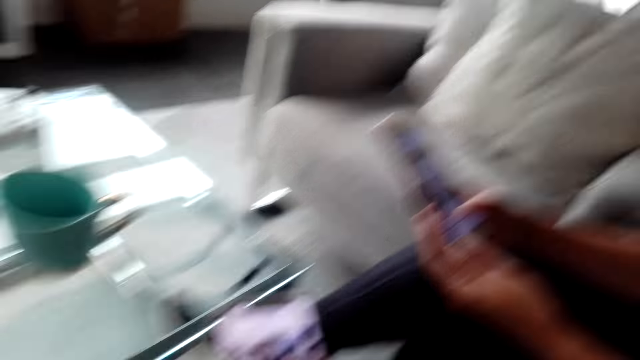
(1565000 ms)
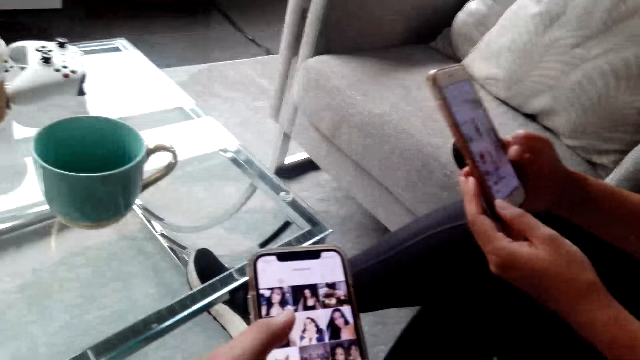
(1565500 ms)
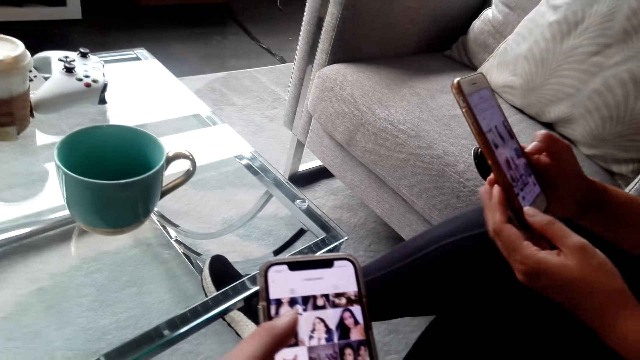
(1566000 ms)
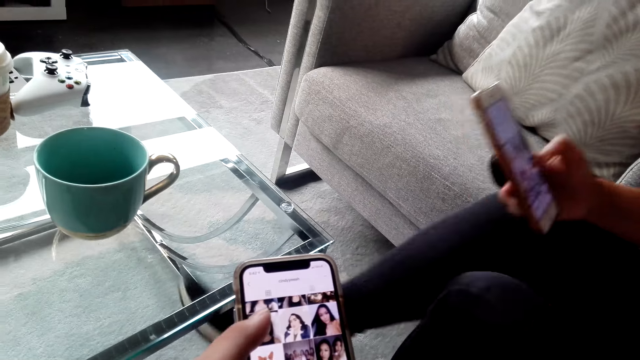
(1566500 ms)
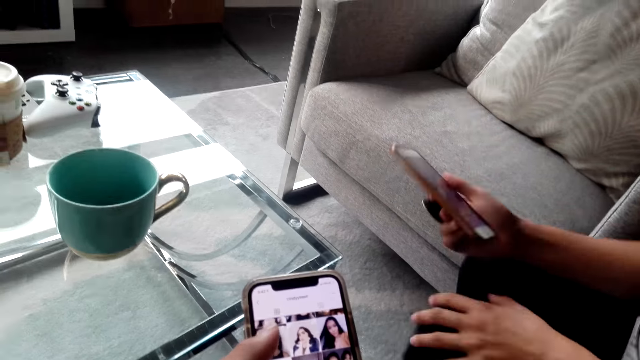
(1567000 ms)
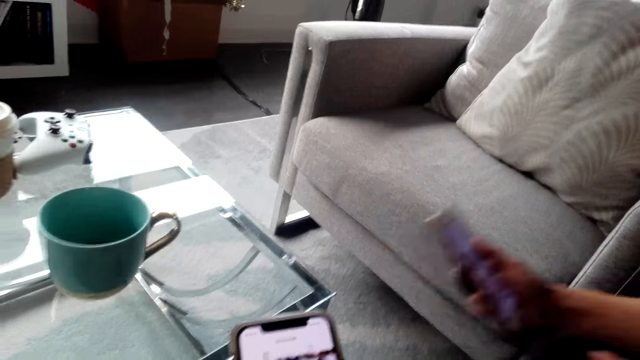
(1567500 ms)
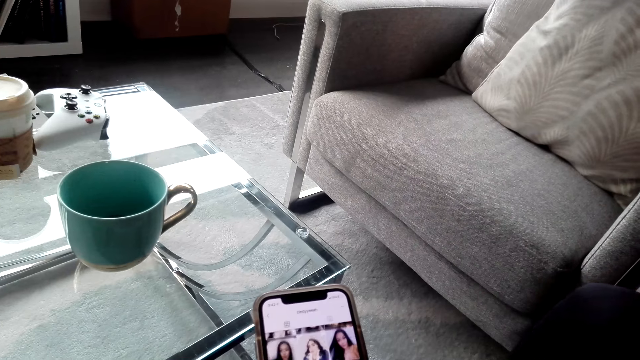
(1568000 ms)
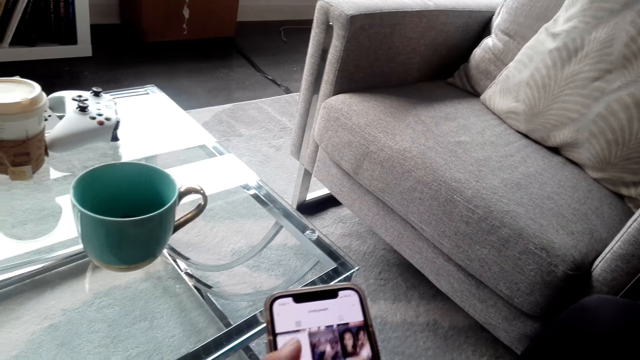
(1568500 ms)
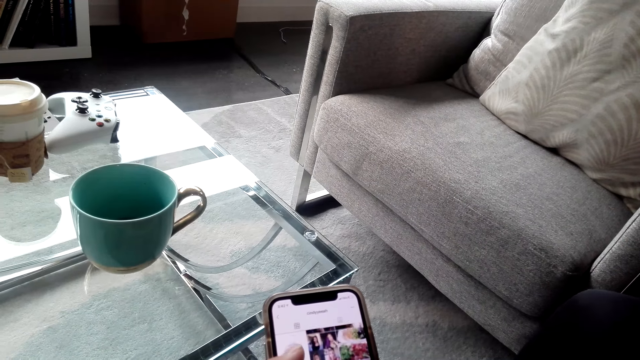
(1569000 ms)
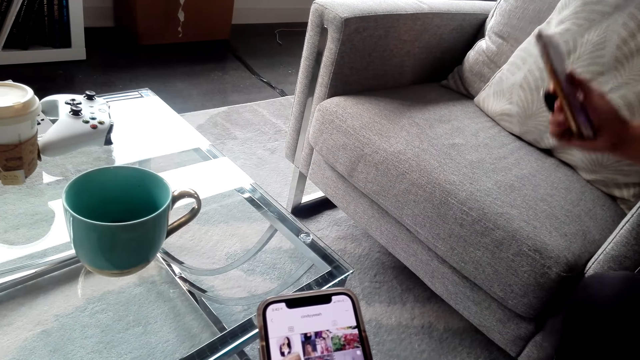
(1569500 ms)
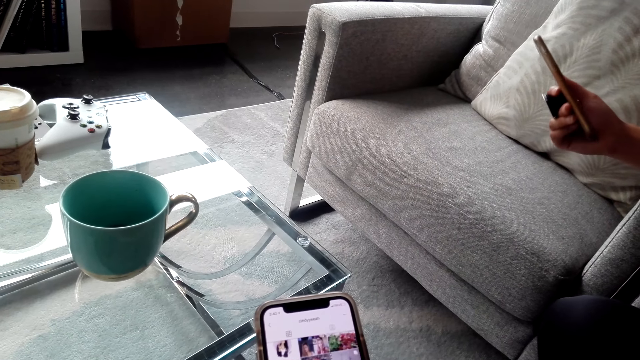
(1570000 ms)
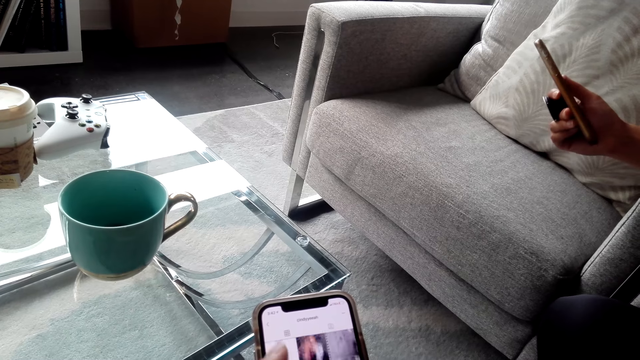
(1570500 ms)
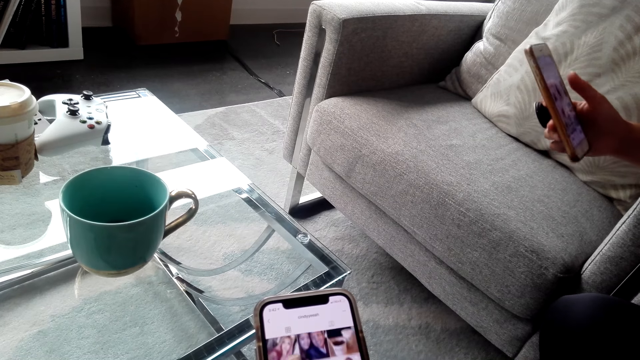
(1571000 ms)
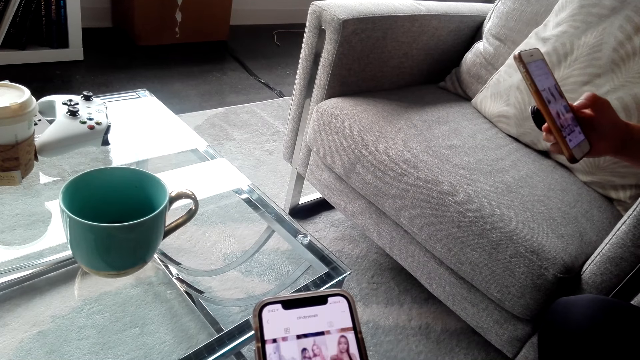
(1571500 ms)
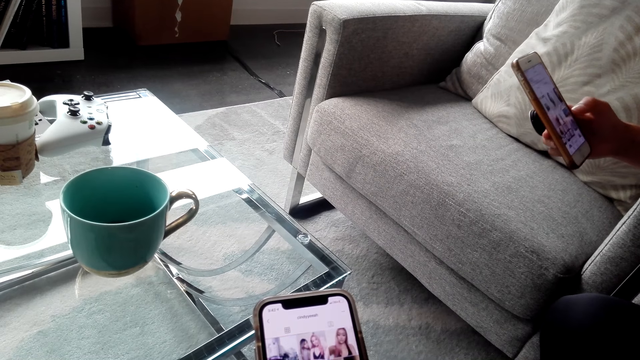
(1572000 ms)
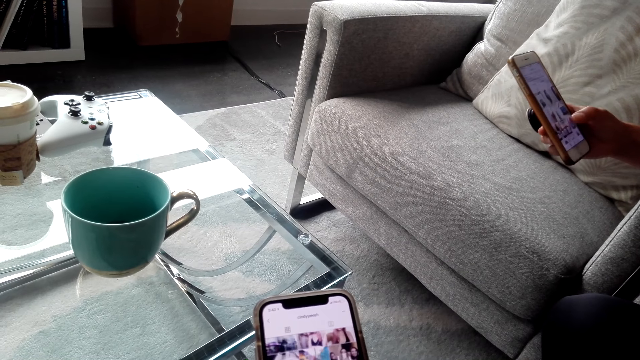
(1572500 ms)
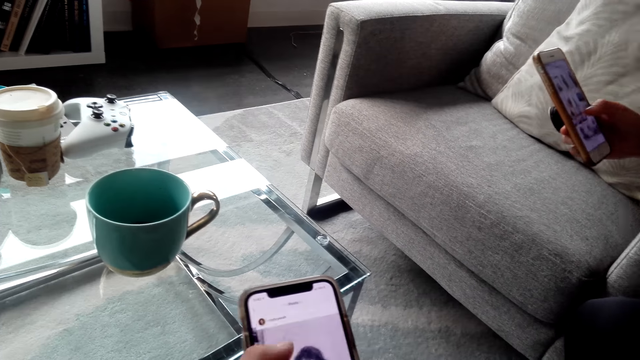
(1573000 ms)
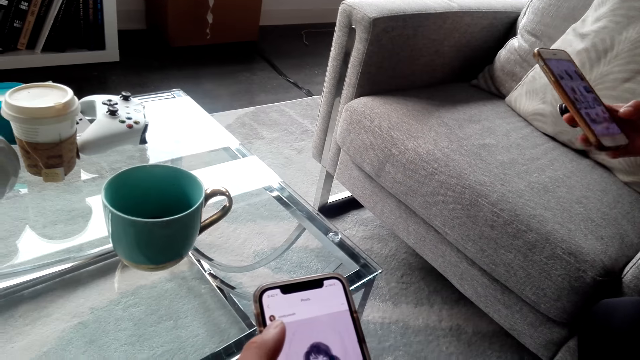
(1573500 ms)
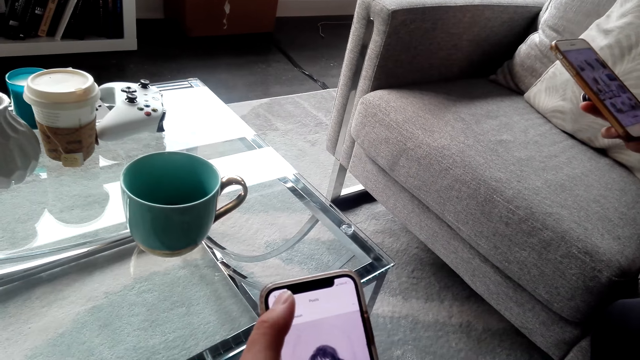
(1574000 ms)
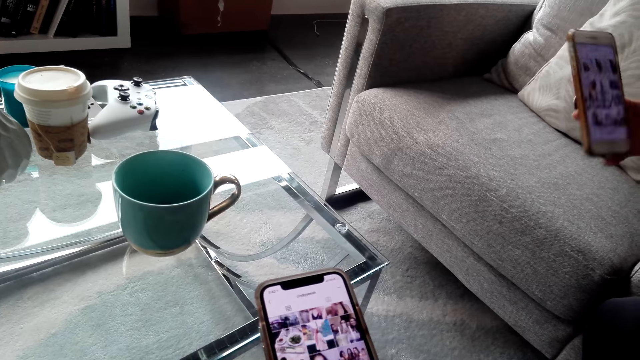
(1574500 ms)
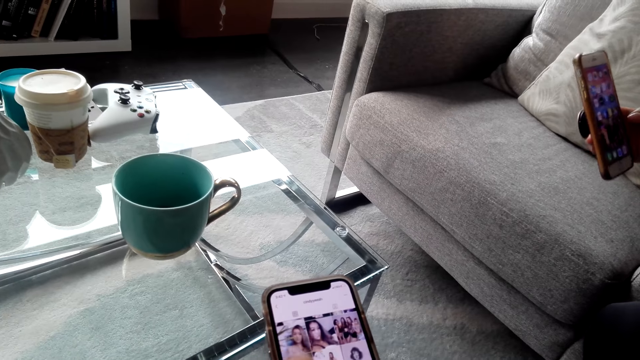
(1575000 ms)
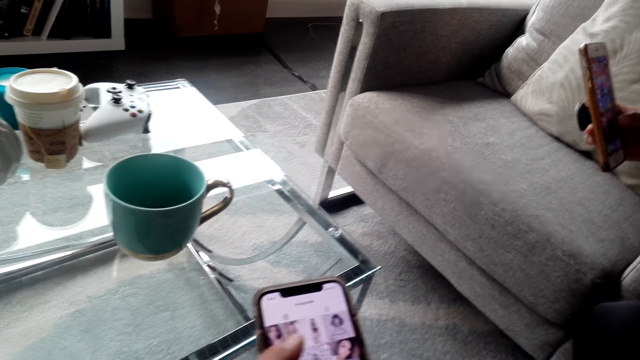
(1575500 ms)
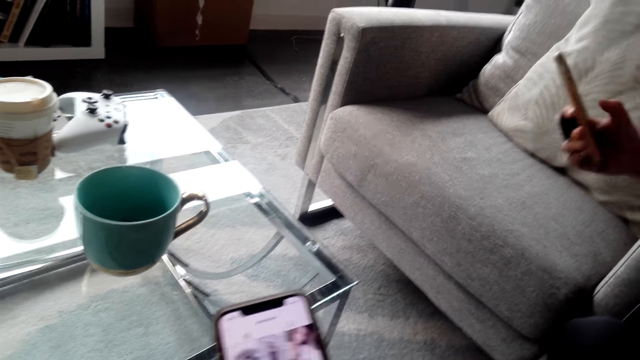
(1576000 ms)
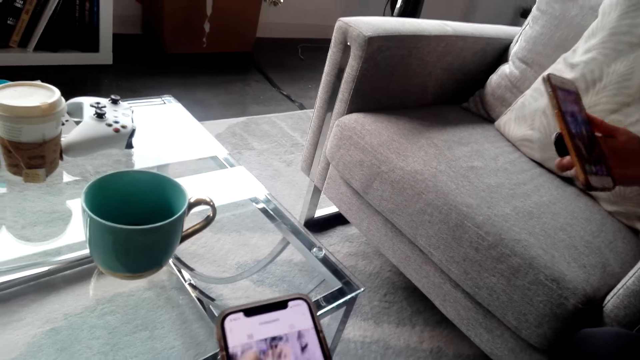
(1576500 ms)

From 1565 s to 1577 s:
The camera wearer scrolls down the phone screen. A woman operates the mobile phone. She scrolls down the phone screen.

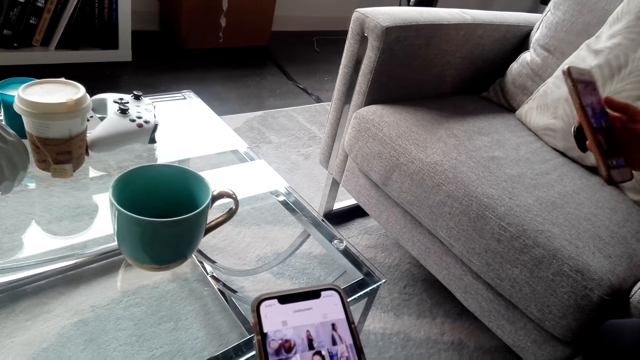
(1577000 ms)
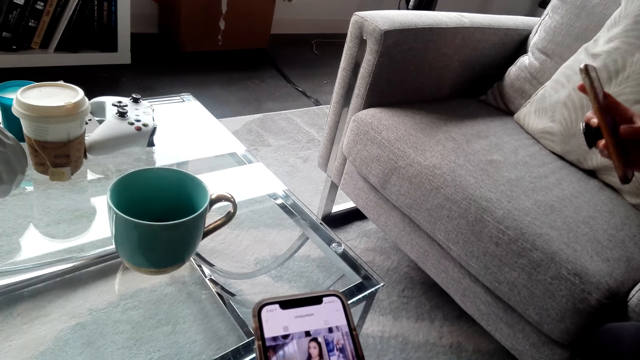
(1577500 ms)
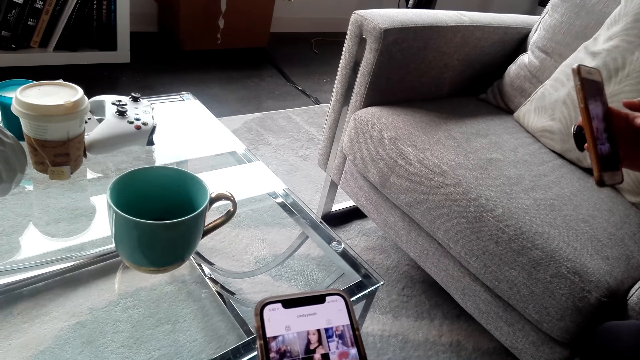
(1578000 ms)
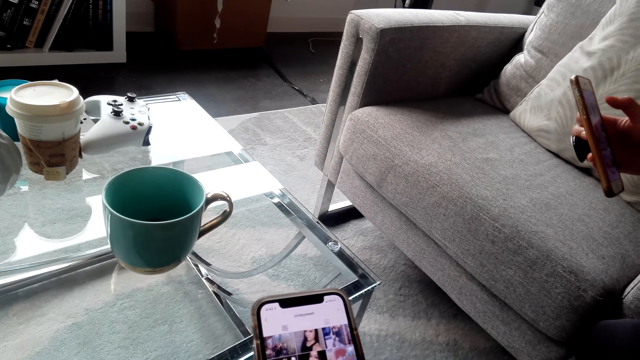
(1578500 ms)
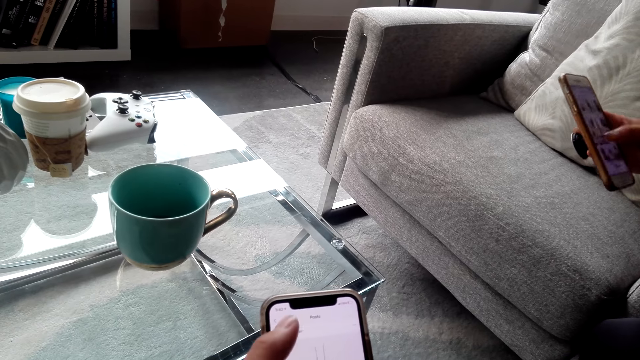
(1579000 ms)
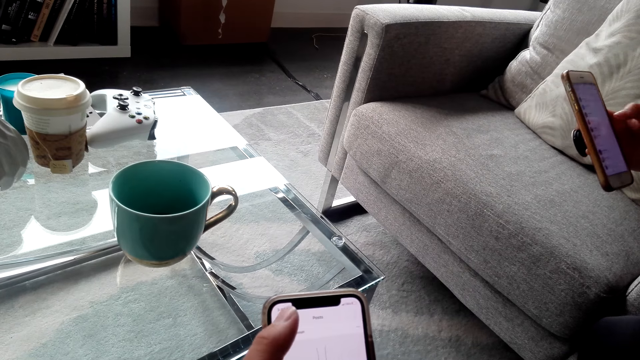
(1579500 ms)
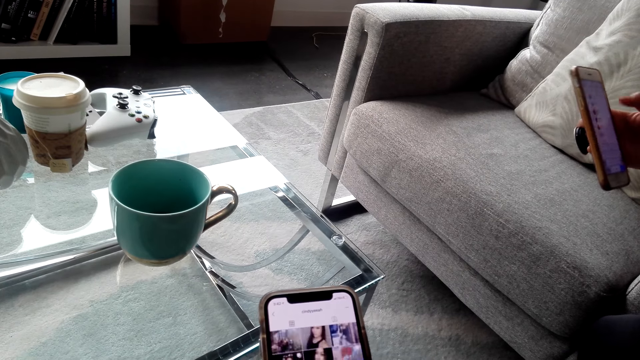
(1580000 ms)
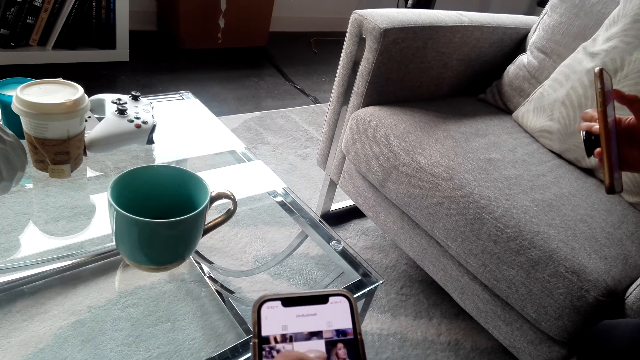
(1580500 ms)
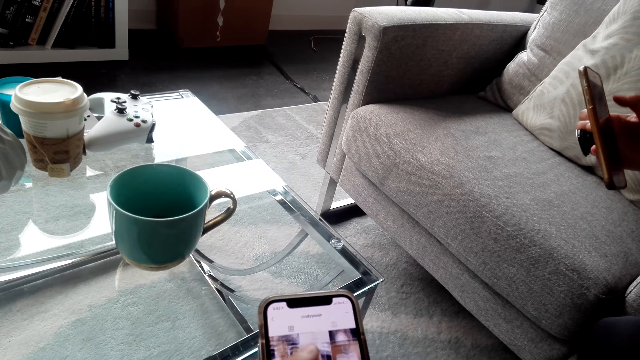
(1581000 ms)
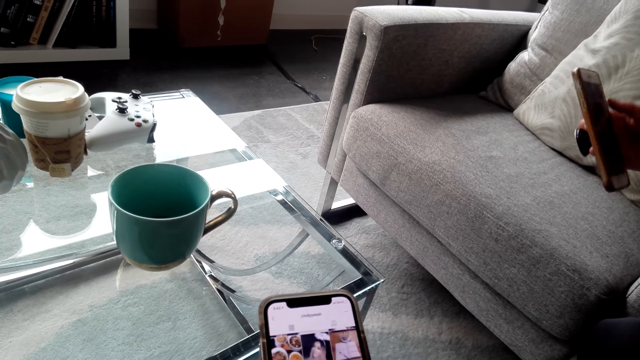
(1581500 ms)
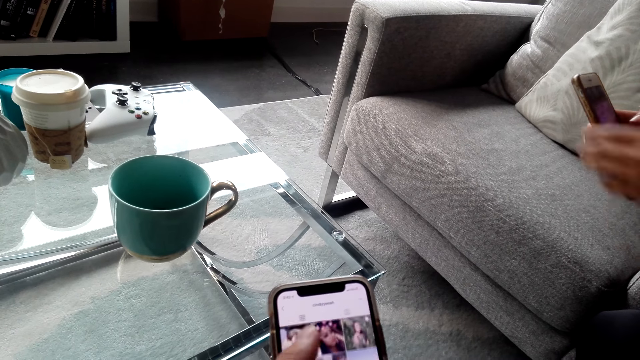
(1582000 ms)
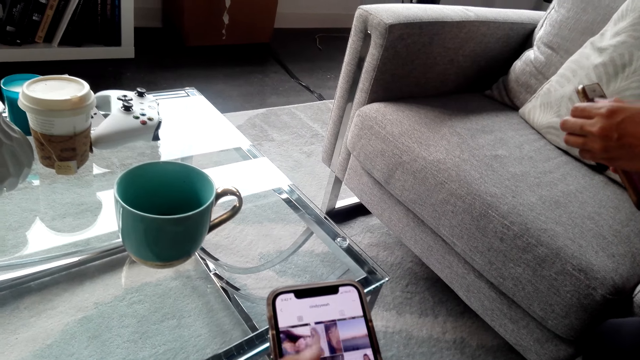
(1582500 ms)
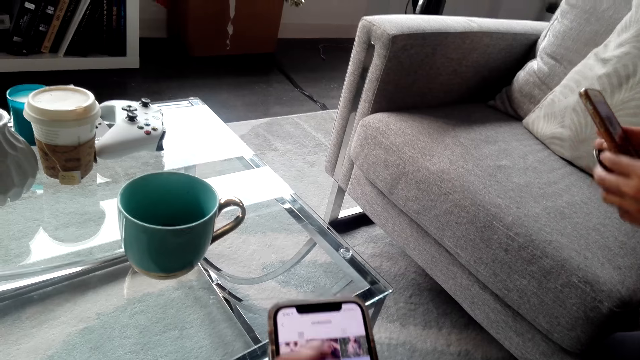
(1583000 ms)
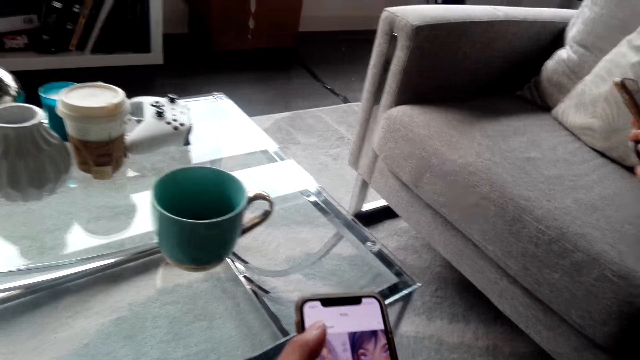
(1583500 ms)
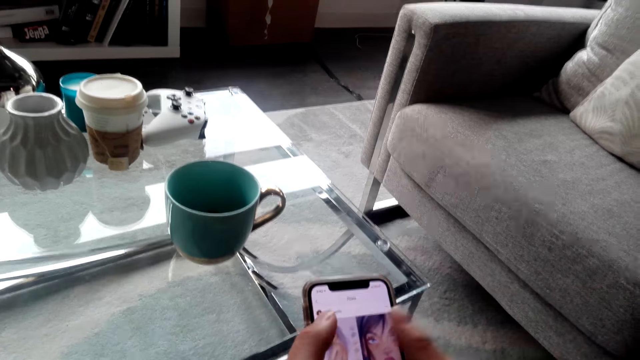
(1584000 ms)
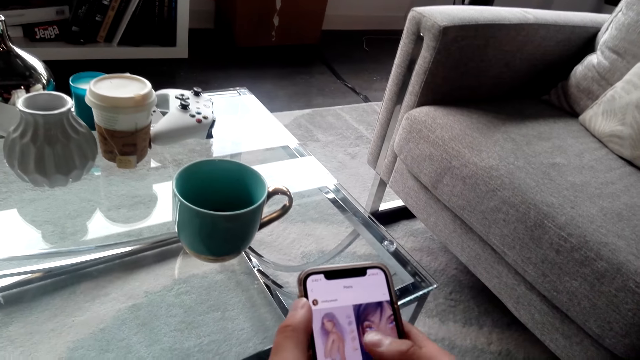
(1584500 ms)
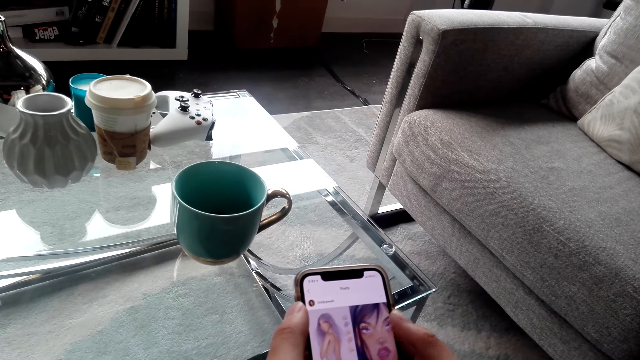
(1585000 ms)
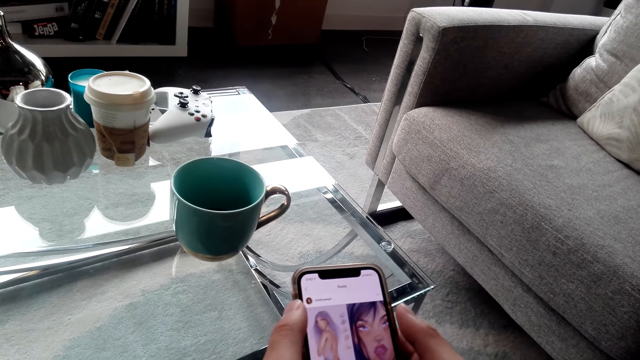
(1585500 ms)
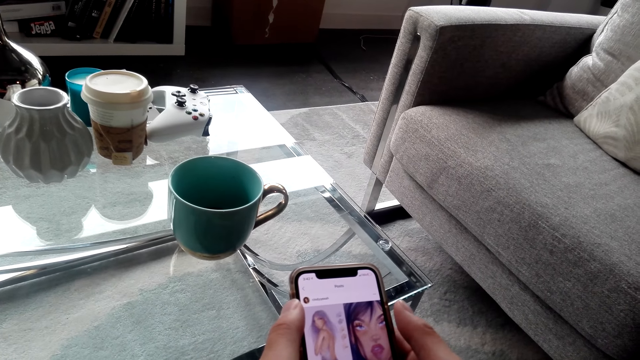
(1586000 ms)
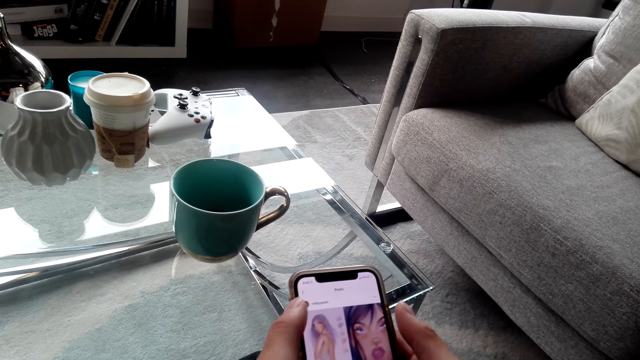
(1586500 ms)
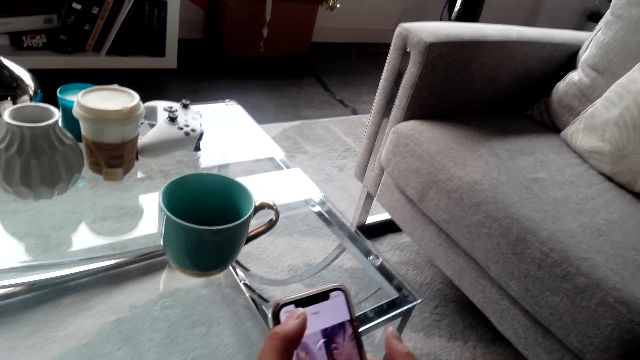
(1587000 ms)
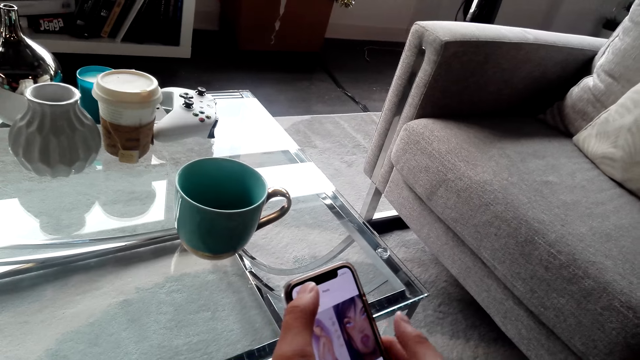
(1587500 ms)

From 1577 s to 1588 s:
A woman swipes the phone screen. The camera wearer scrolls down the phone screen.
